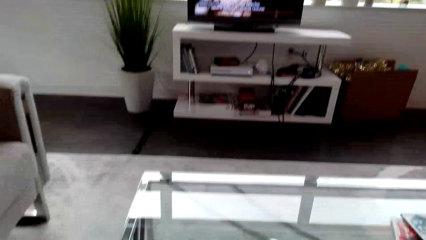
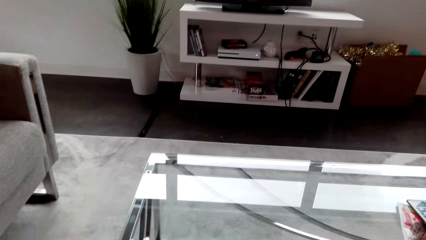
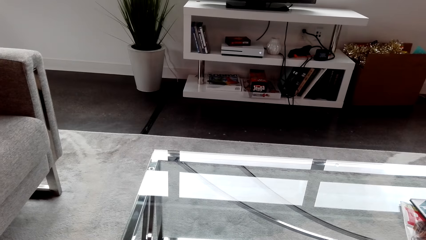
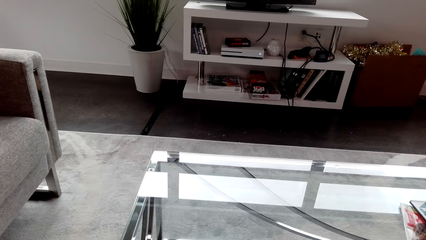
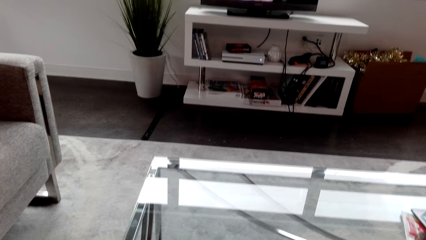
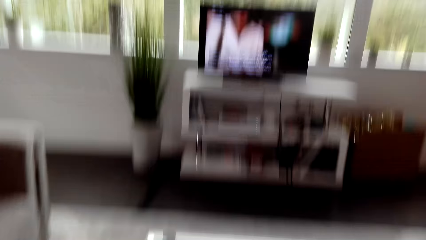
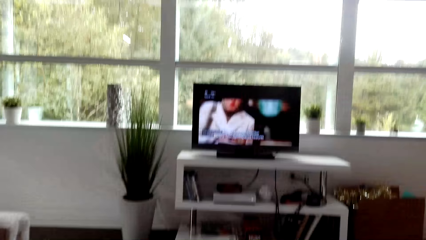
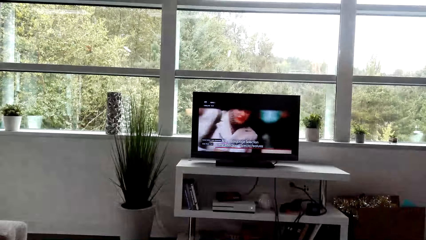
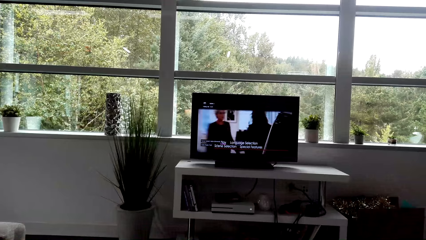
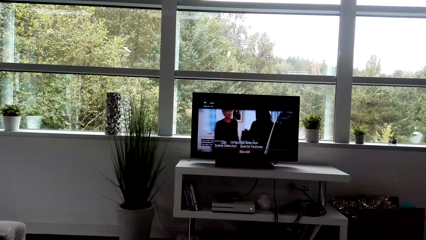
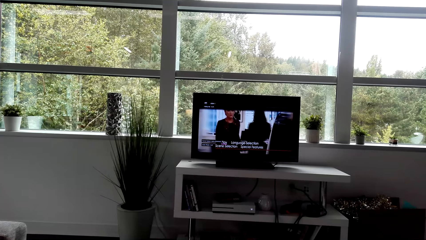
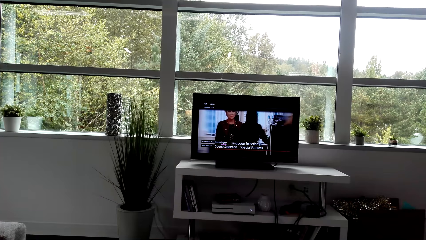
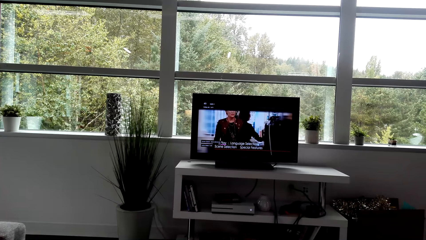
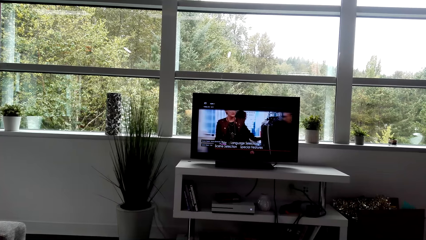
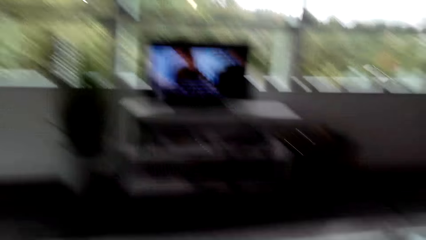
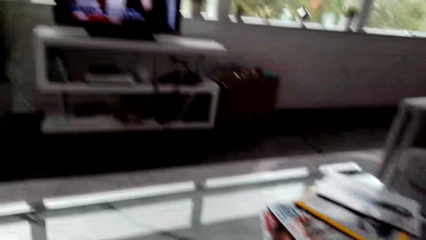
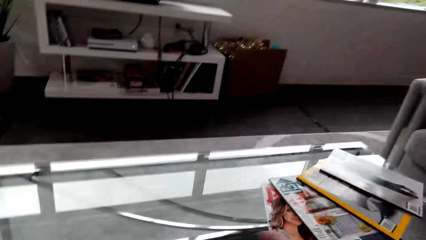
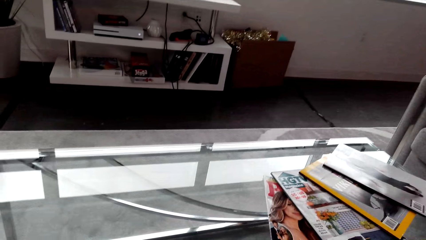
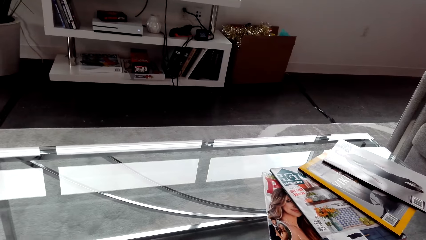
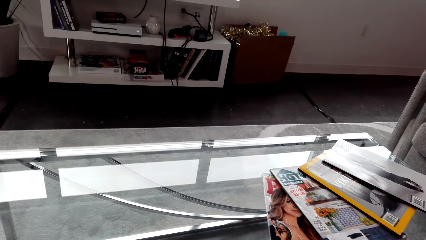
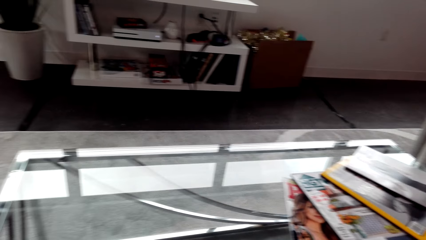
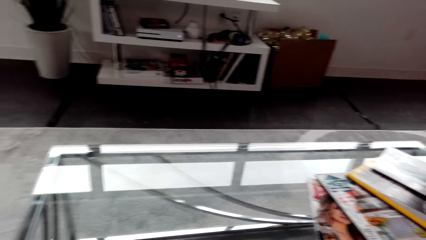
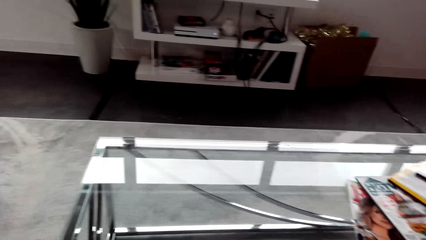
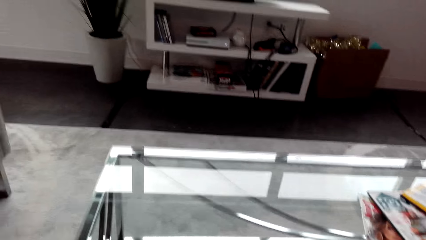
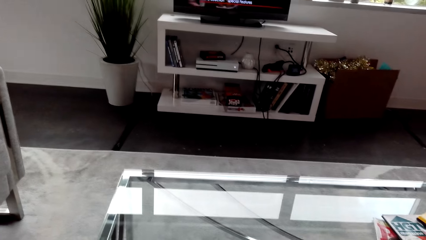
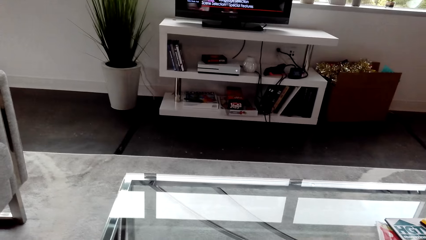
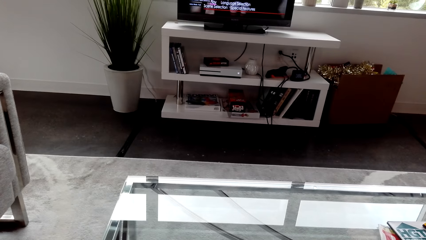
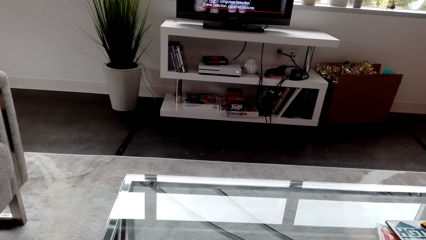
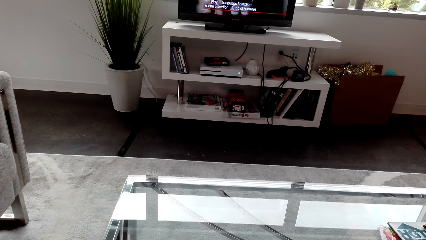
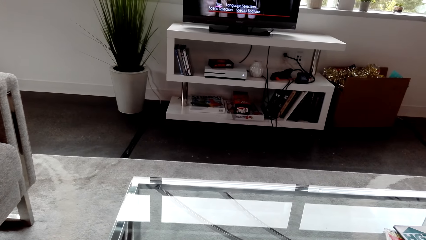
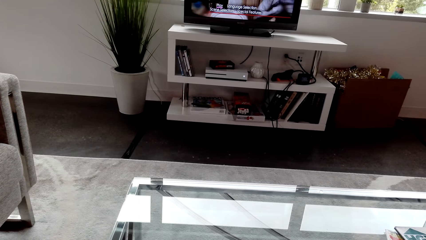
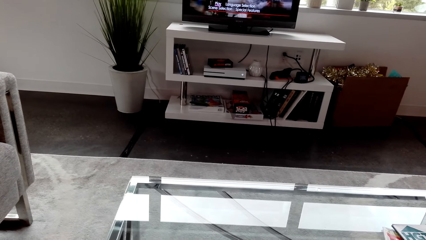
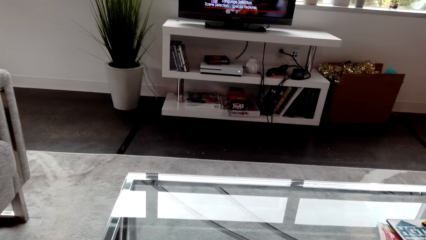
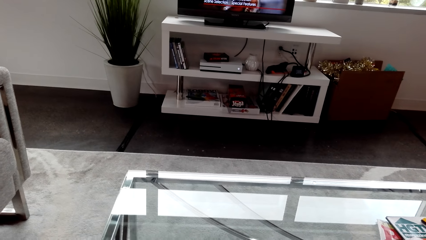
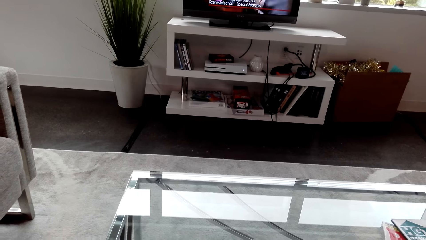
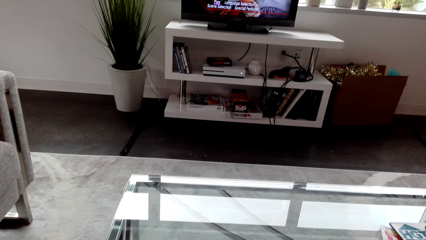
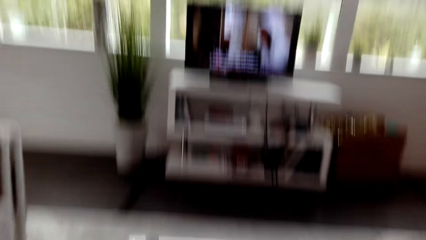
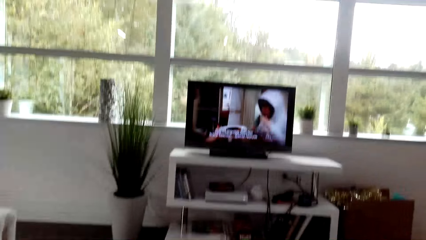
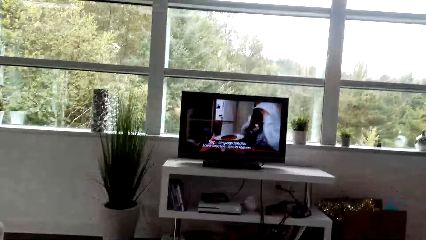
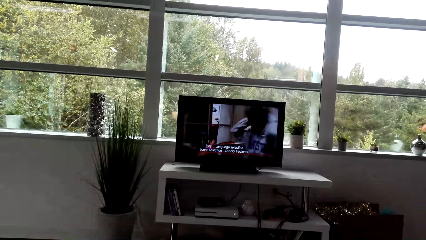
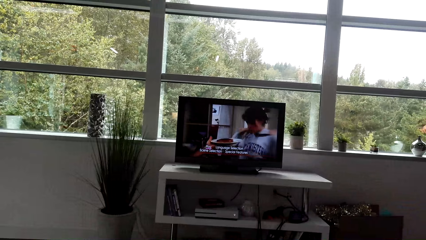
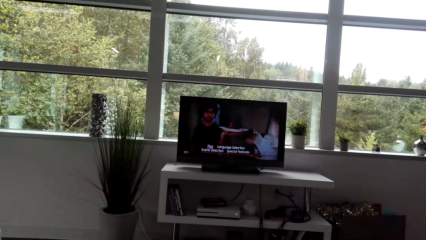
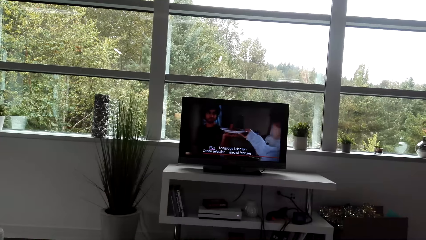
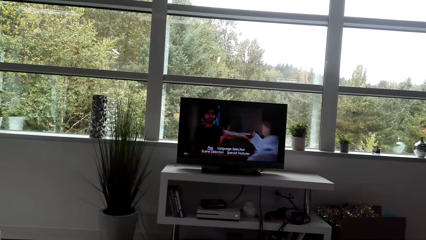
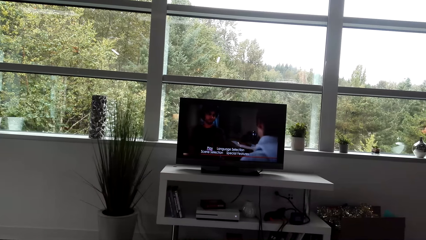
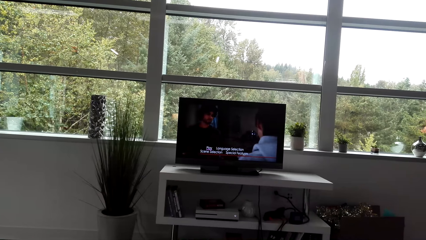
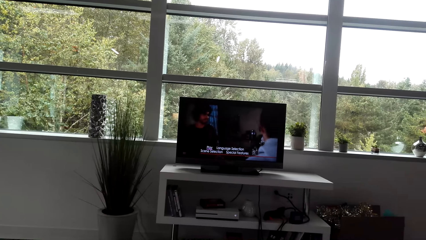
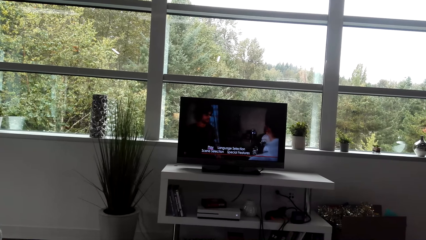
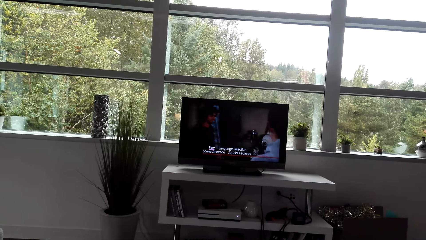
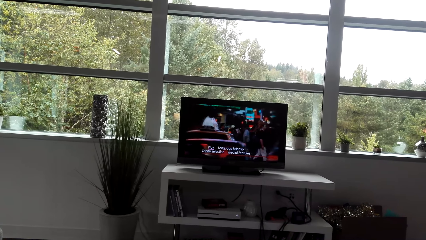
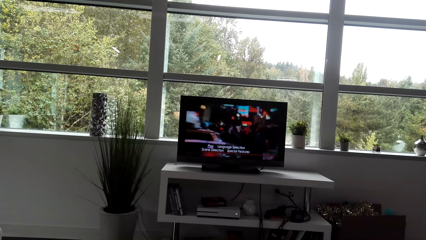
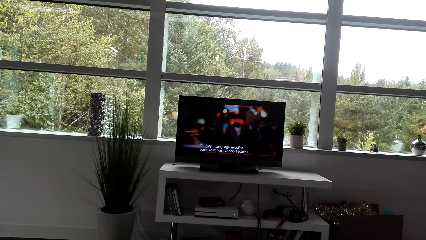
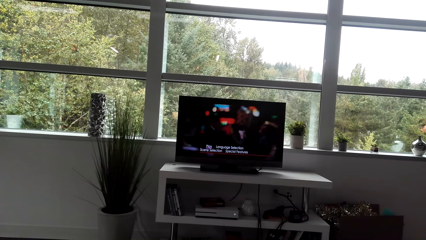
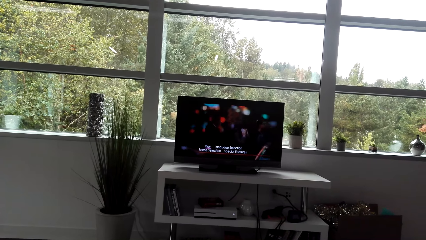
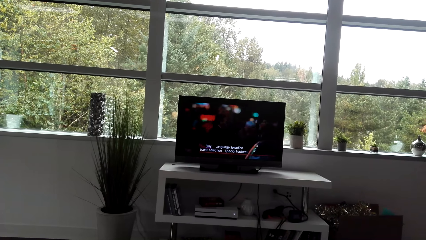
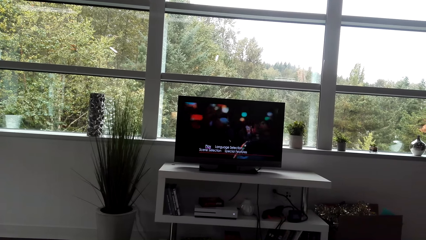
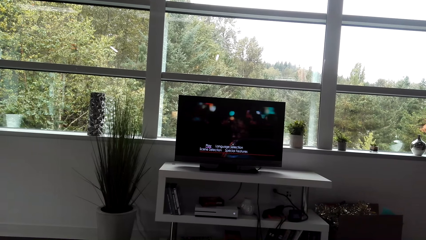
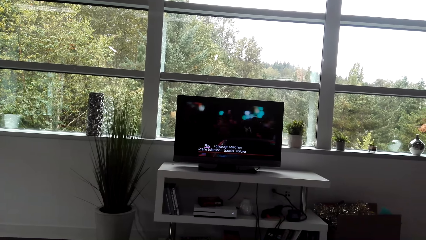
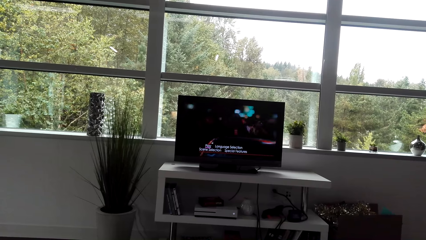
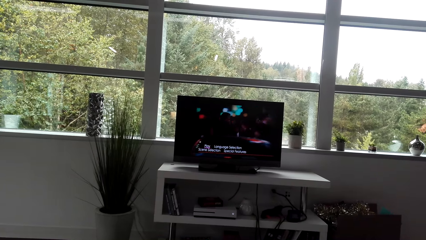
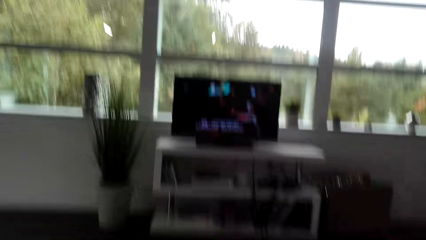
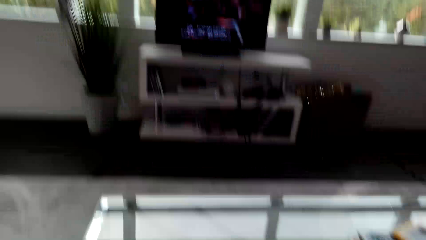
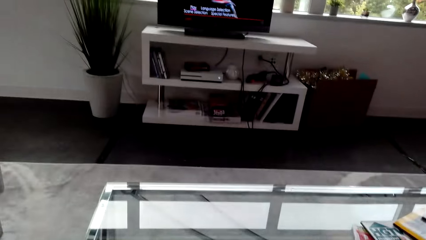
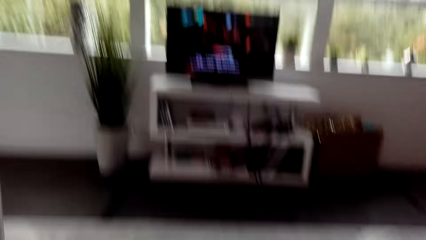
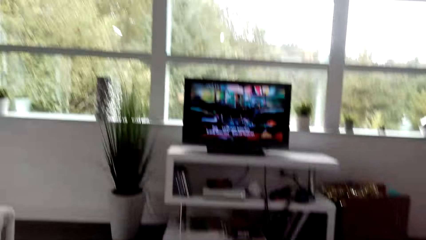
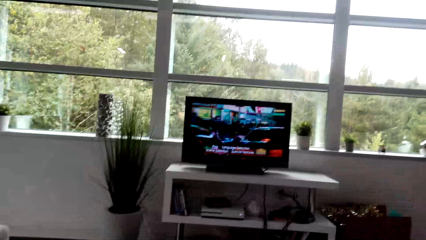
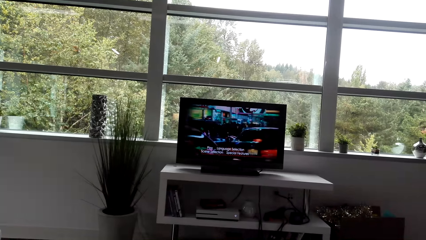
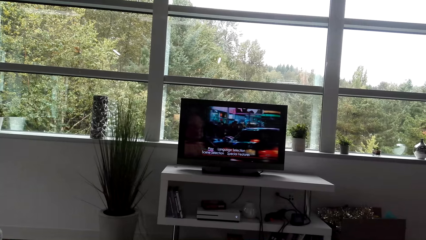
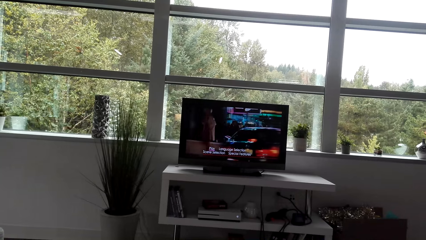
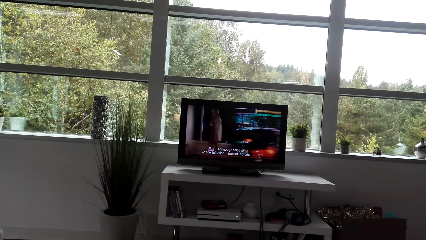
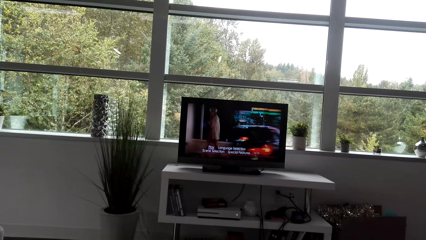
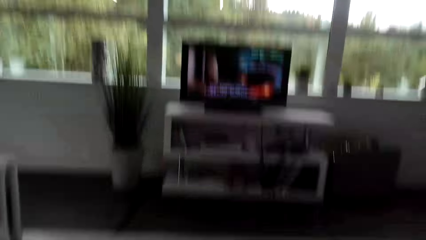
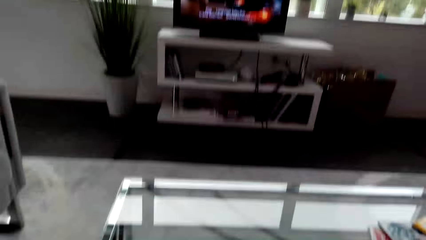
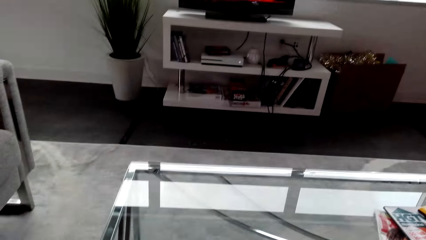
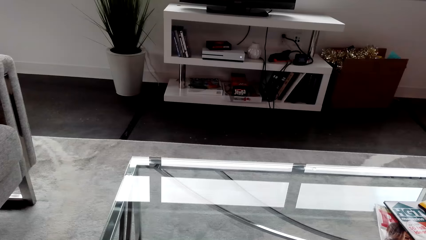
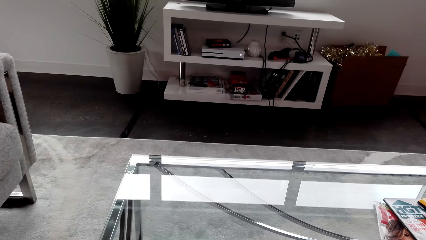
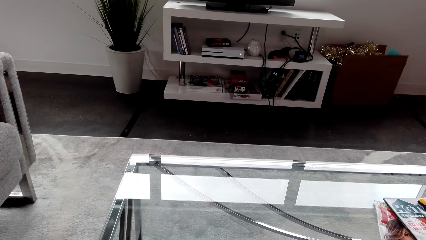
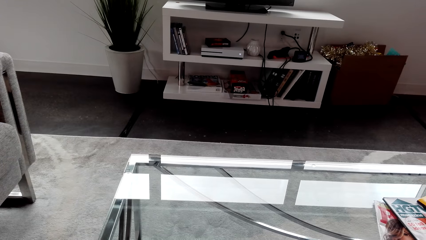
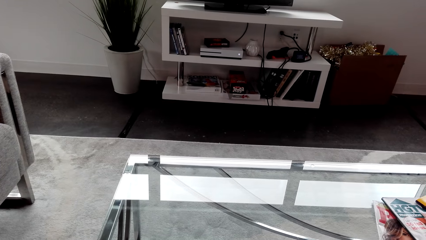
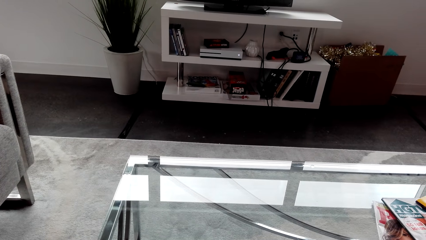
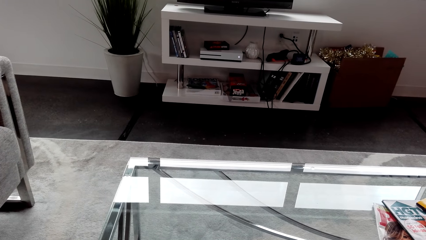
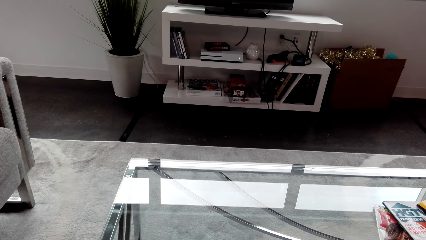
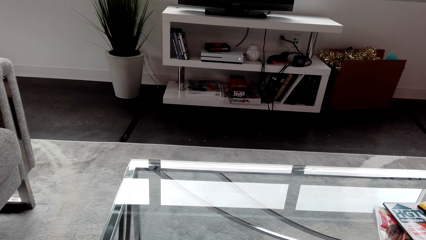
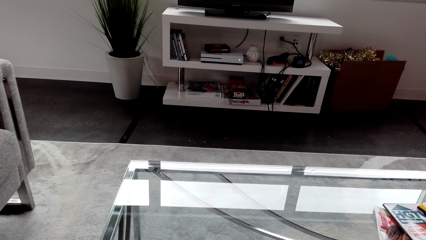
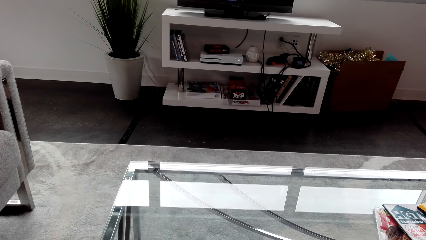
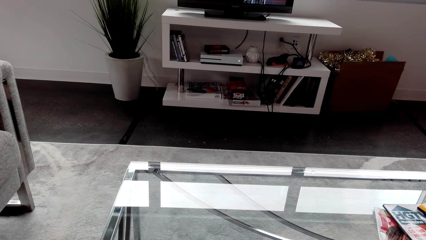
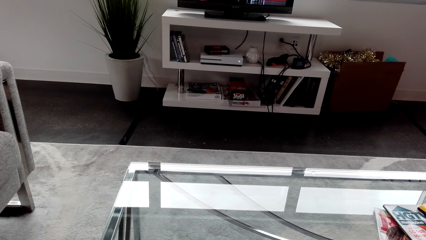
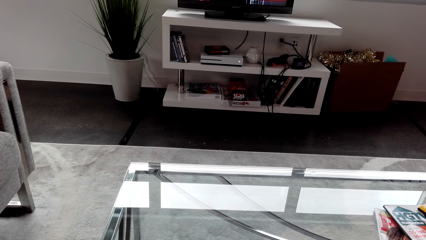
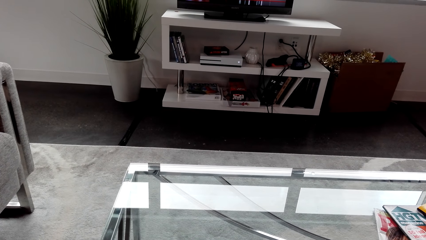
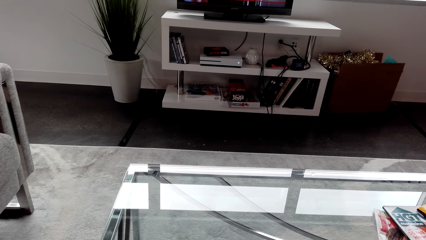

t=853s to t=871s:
The camera wearer looks down. They watch television. They look down. They watch television. They look down.
